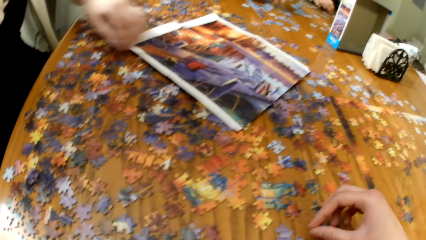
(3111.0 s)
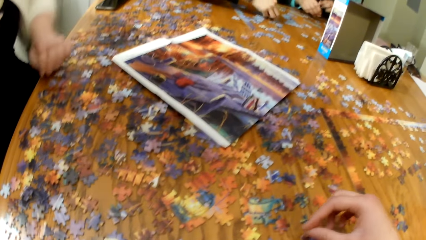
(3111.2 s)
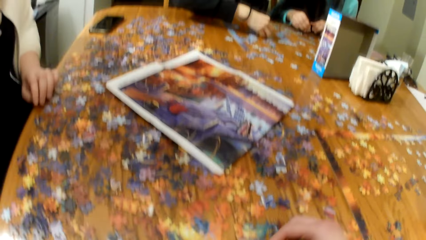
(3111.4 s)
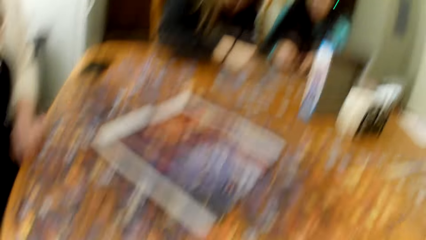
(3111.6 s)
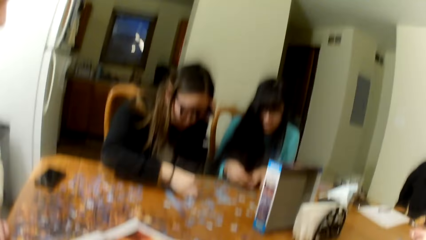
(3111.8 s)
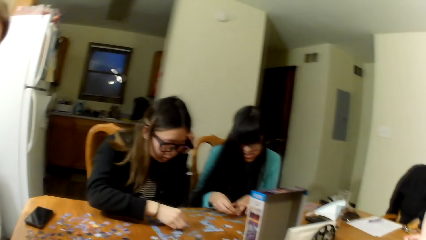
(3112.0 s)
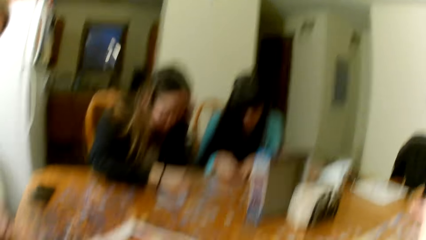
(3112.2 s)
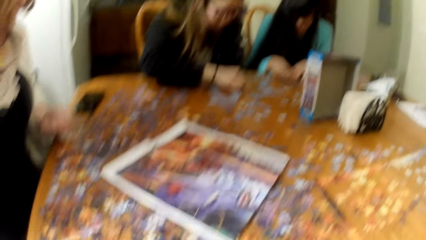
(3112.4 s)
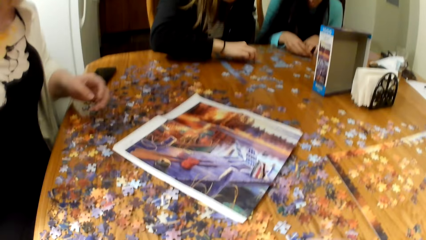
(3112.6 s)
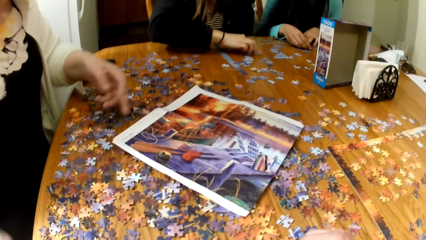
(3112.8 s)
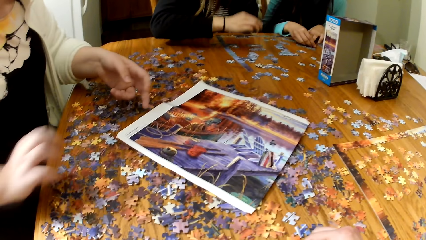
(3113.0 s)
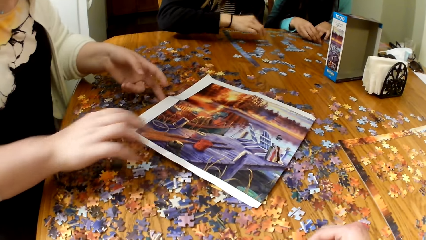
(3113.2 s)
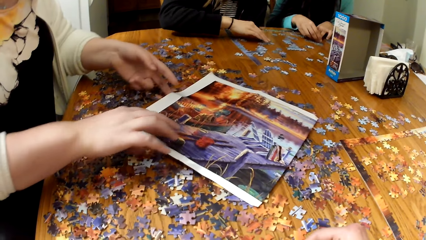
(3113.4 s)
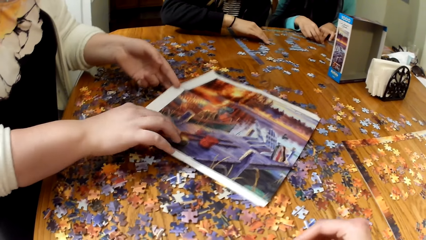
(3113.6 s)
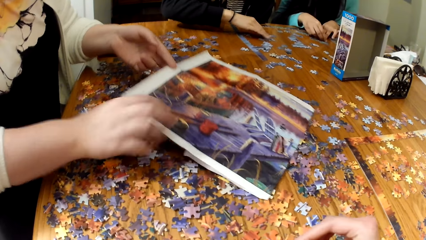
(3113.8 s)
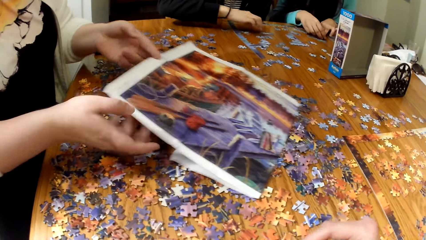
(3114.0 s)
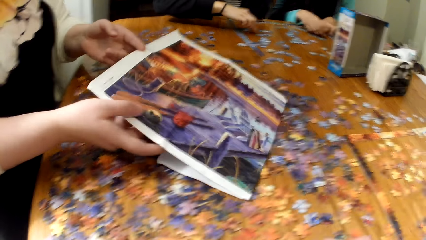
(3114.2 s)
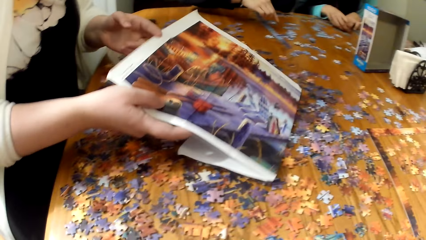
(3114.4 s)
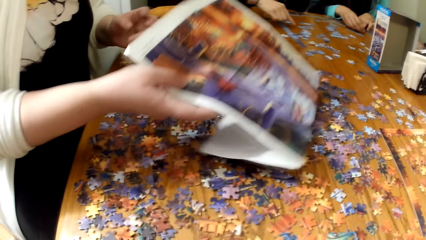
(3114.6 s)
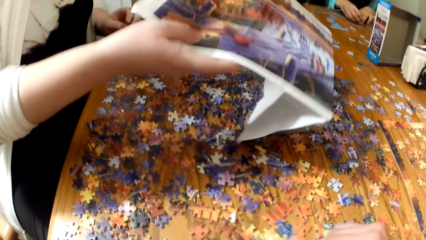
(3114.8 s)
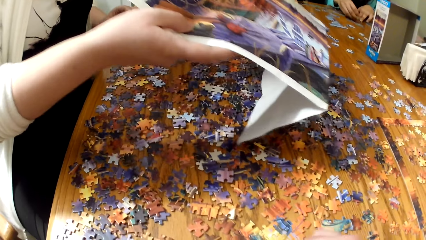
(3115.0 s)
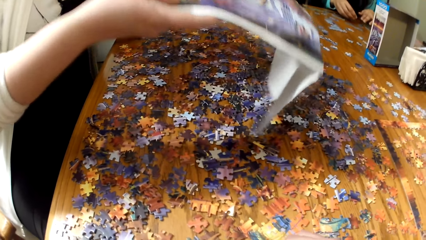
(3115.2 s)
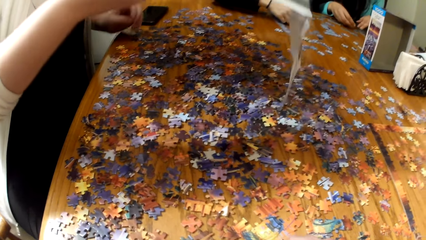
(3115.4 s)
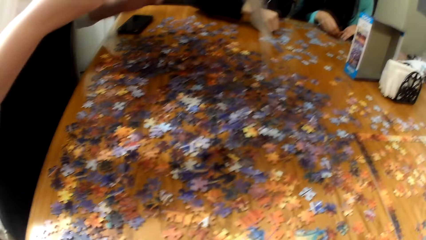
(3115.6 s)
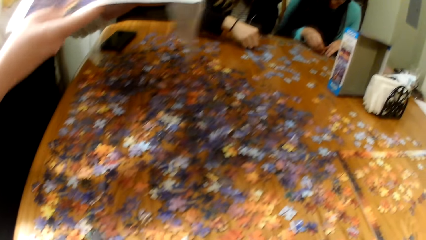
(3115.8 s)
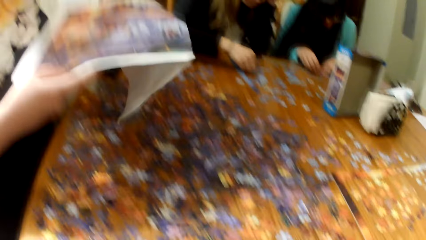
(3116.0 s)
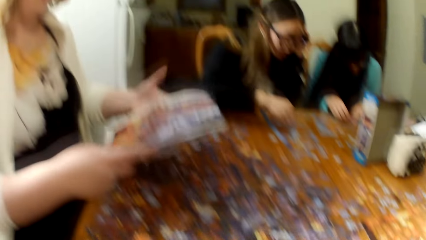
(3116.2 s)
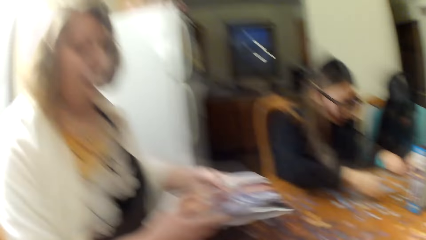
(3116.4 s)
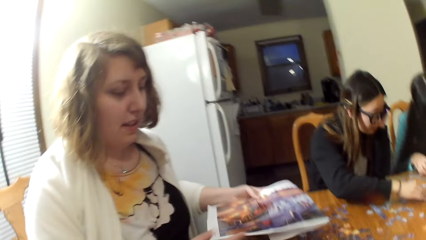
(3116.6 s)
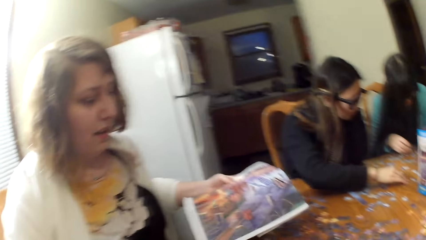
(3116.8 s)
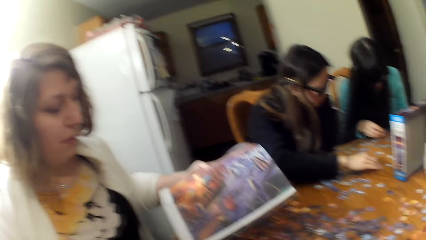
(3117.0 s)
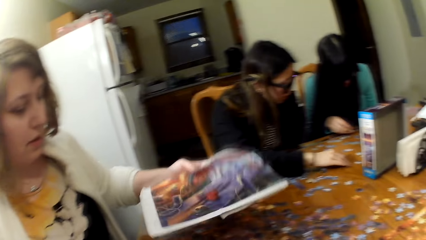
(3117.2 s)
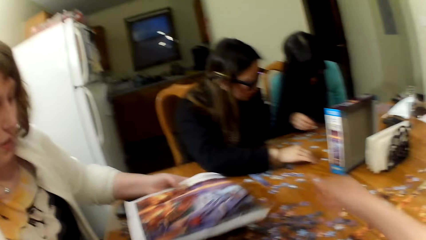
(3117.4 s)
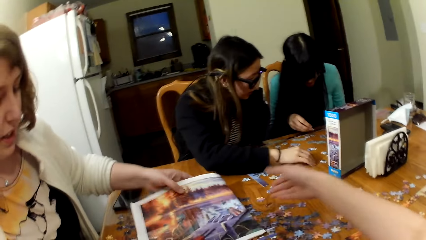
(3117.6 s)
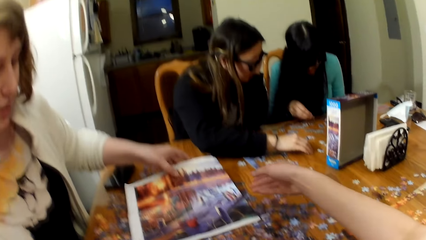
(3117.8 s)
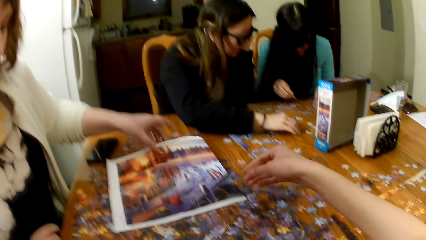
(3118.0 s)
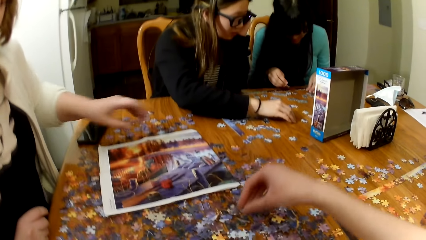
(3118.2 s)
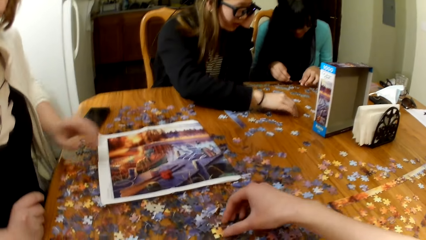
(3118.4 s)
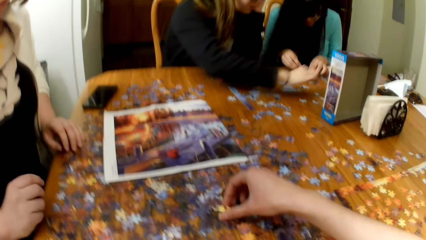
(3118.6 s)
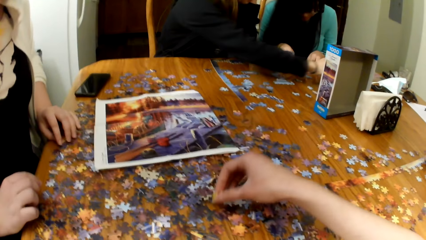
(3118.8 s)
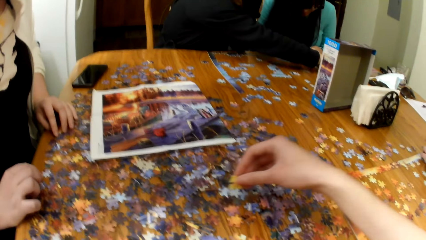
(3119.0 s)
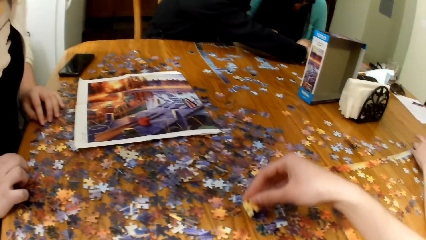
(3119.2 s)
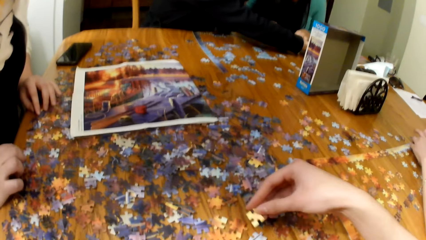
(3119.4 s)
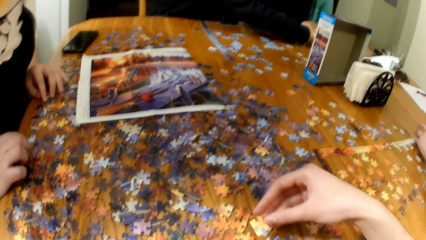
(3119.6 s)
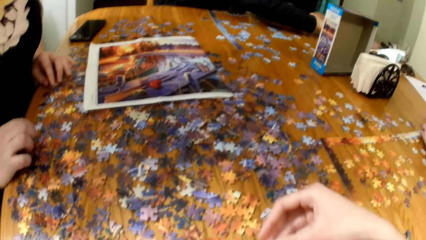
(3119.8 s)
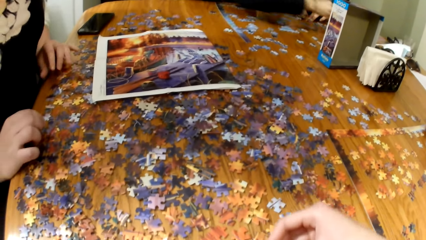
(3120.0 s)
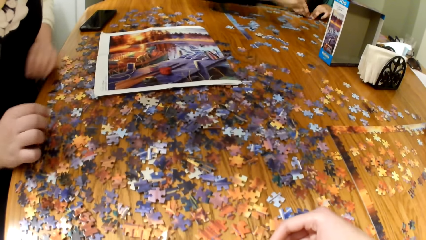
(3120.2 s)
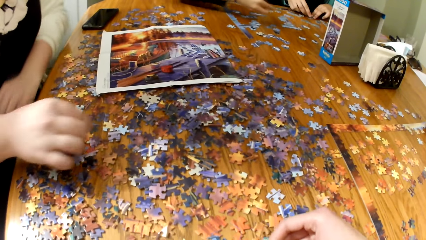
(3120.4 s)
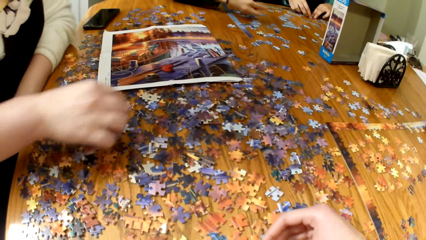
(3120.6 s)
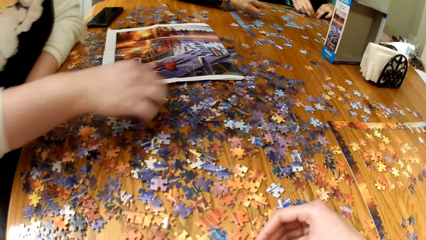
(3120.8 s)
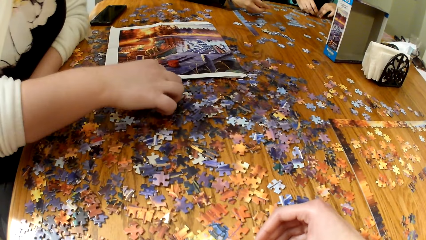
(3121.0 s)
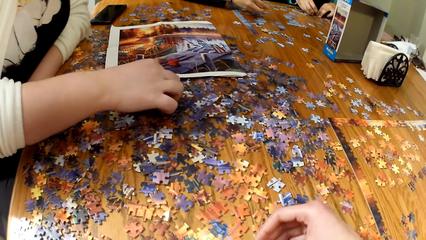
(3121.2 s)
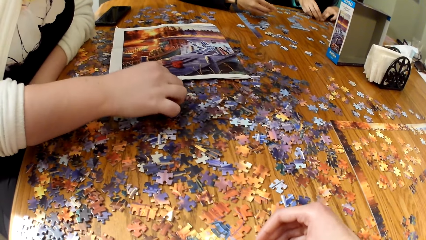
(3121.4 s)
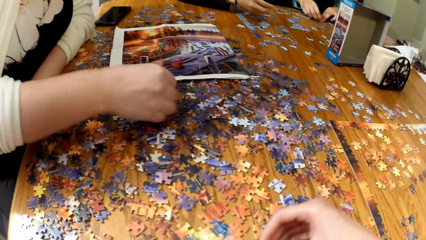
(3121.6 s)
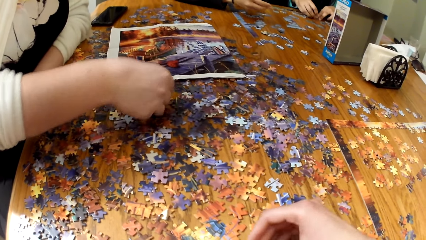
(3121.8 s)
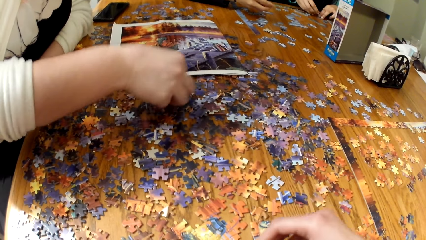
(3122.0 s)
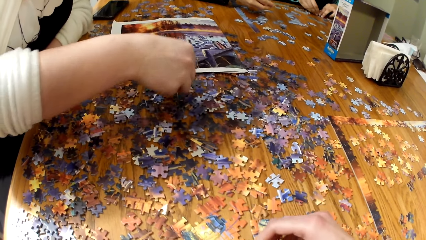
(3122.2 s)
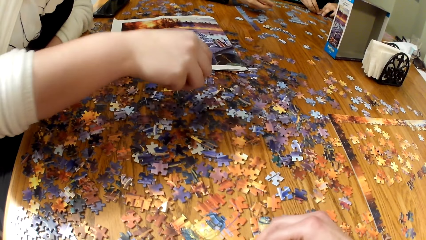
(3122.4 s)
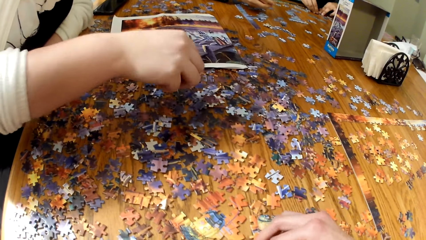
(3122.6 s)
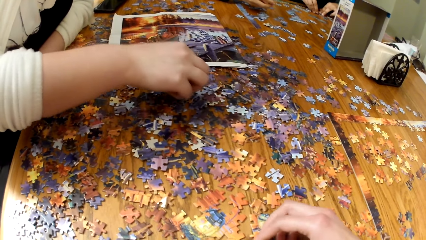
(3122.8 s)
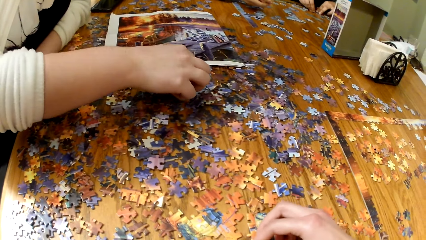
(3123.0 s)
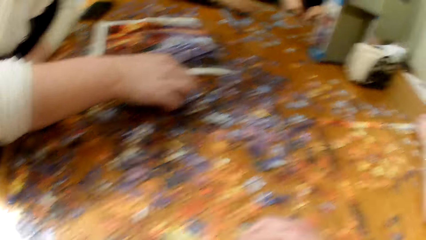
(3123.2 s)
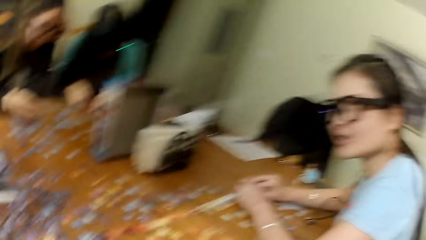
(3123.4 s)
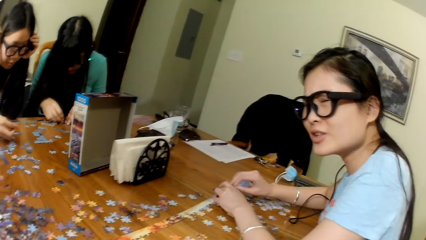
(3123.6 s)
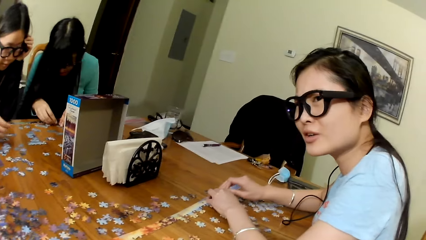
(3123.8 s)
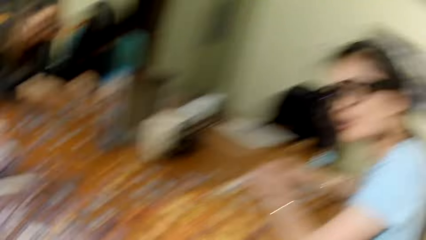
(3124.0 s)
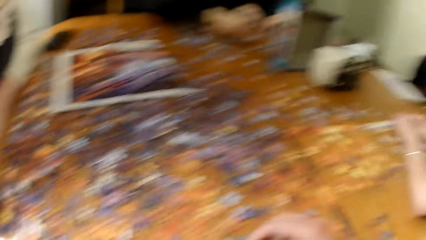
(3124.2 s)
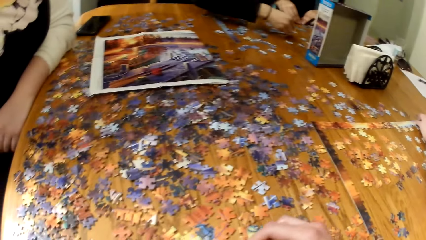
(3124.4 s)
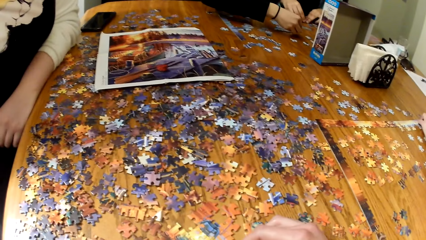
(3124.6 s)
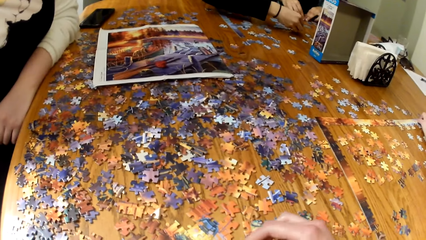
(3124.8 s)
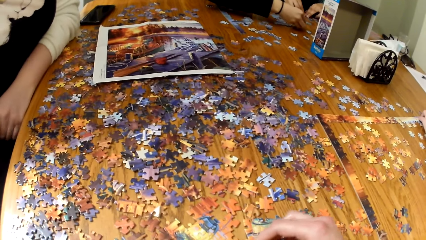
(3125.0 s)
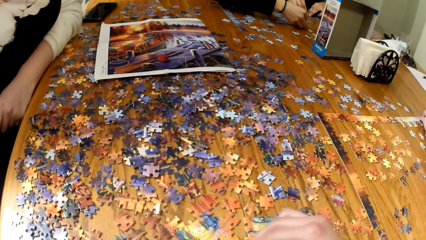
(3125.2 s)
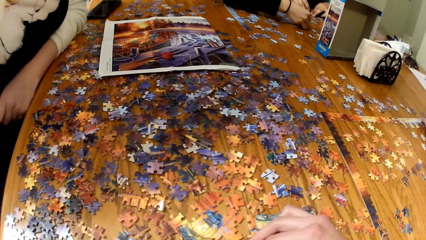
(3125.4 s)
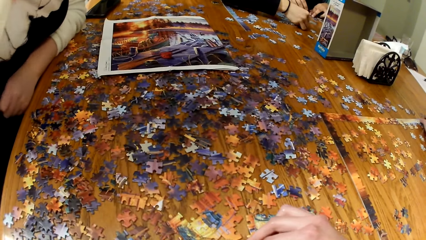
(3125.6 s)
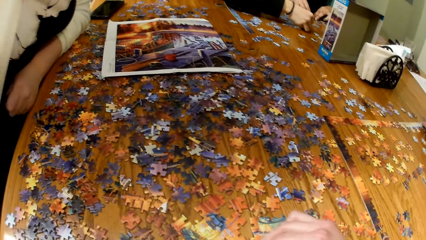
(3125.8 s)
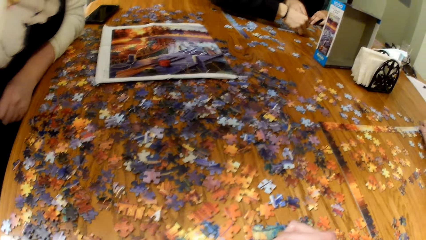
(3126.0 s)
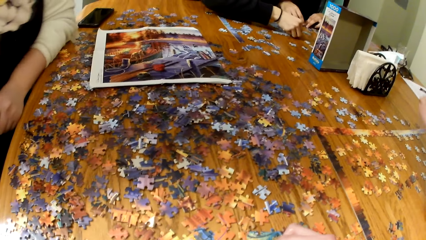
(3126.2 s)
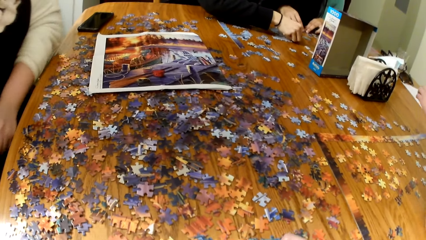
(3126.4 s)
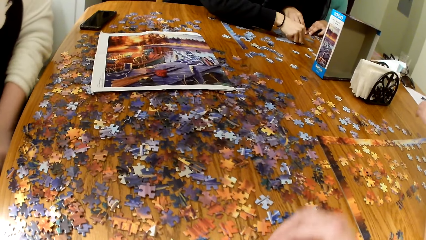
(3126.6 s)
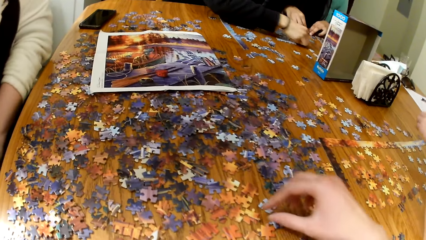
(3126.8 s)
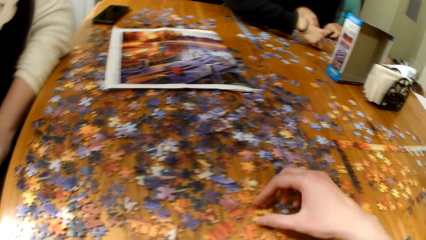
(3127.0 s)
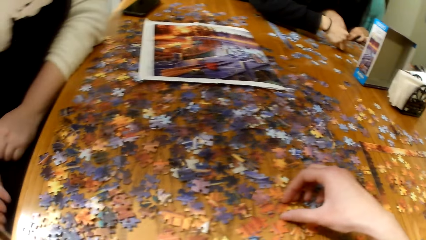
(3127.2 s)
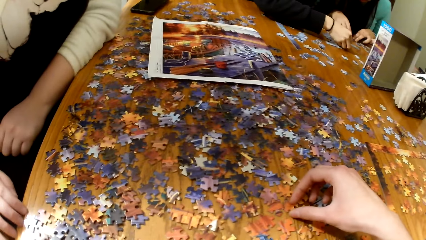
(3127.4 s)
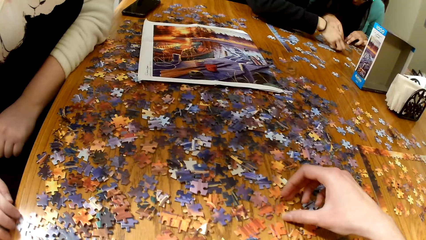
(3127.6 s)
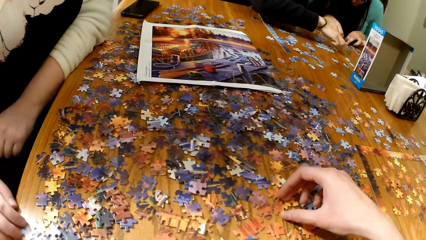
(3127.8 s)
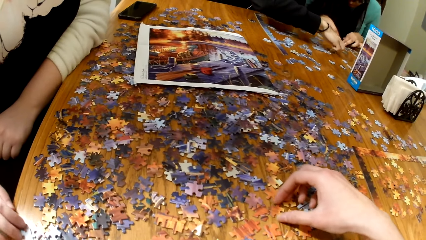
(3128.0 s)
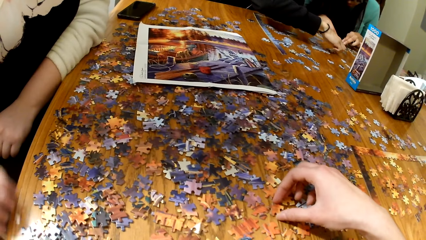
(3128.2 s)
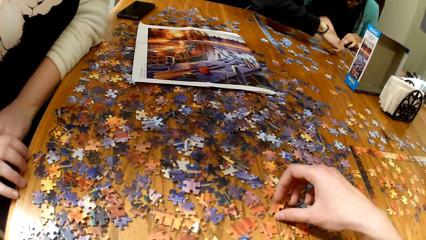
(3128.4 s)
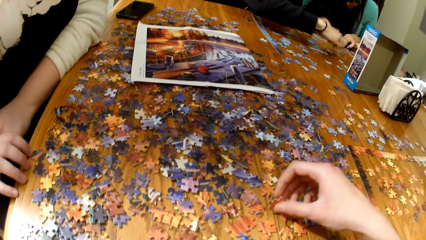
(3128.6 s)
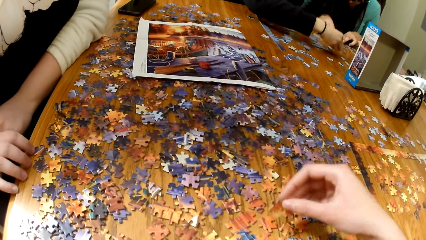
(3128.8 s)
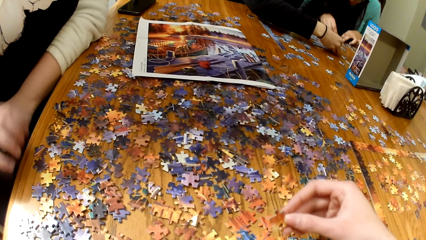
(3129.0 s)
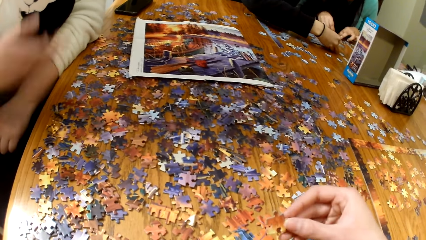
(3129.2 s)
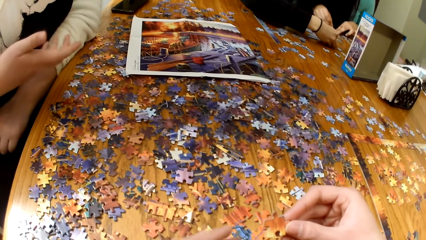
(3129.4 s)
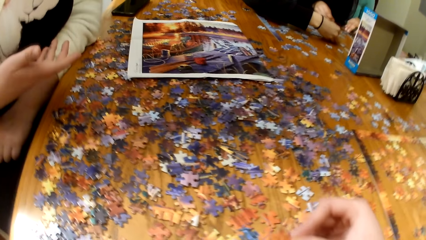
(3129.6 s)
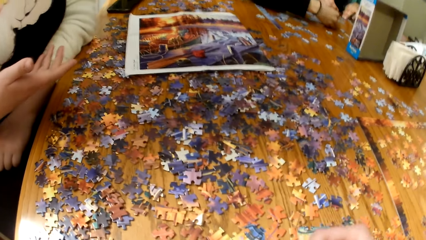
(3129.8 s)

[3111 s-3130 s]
A lady lifts the puzzle board and places the puzzle board on the table. The camera wearer plays the jigsaw puzzle. The lady sorts the game pieces and plays the jigsaw puzzle. The camera wearer plays the jigsaw puzzle.
